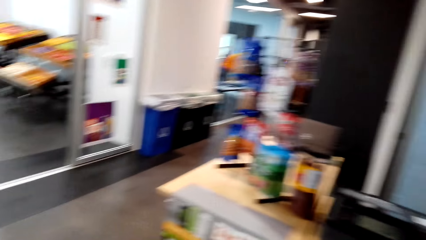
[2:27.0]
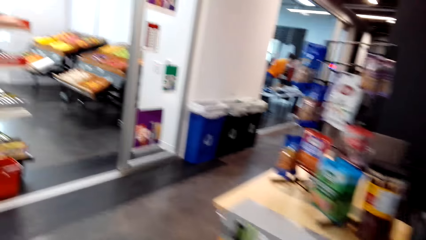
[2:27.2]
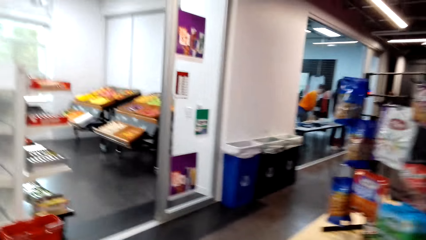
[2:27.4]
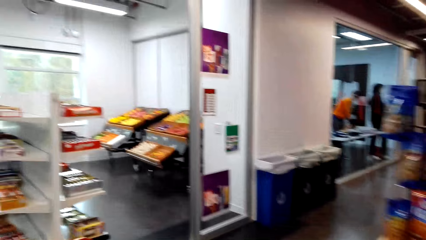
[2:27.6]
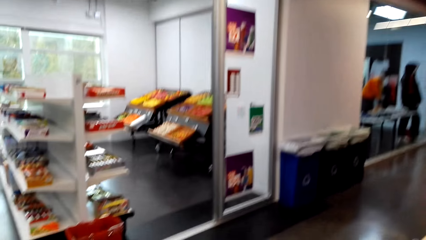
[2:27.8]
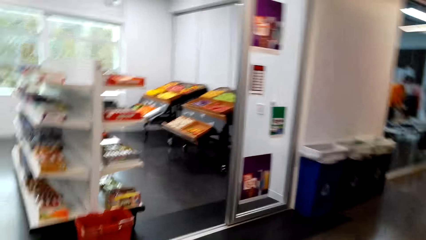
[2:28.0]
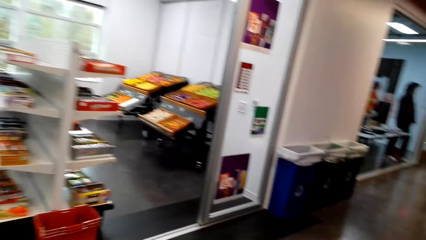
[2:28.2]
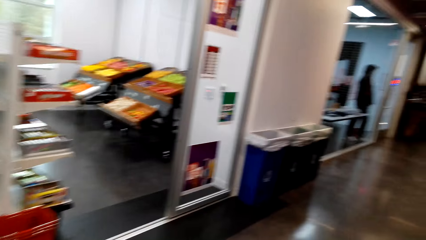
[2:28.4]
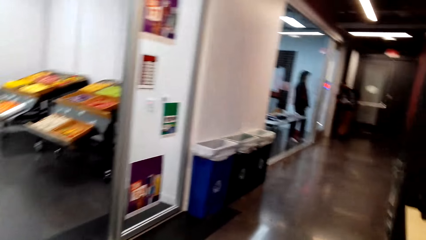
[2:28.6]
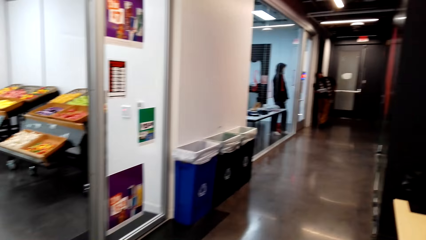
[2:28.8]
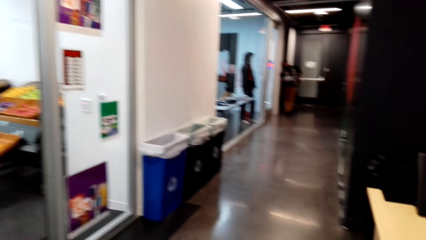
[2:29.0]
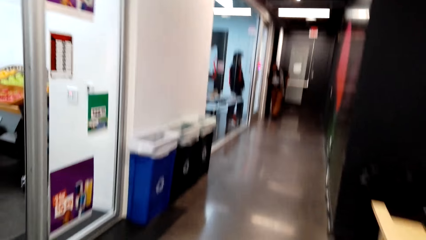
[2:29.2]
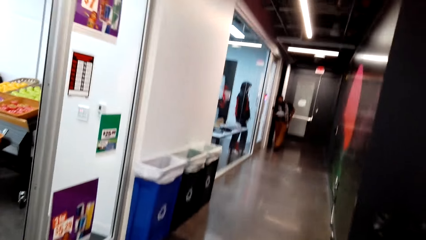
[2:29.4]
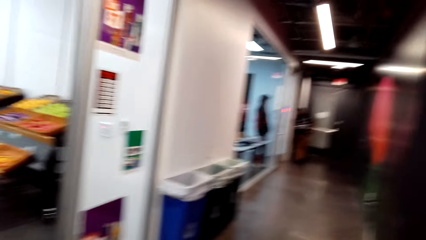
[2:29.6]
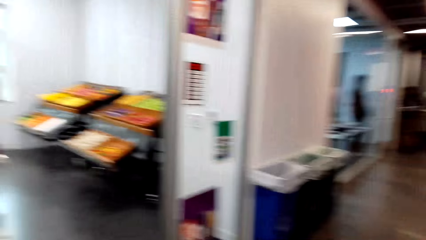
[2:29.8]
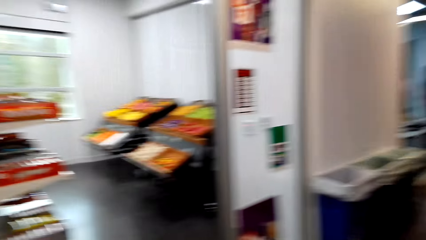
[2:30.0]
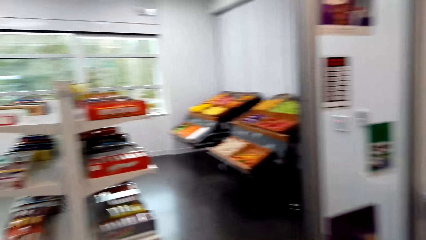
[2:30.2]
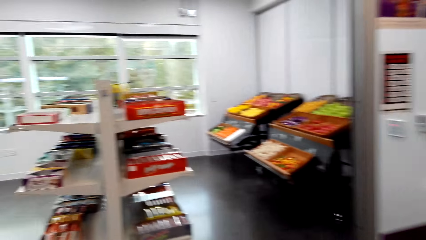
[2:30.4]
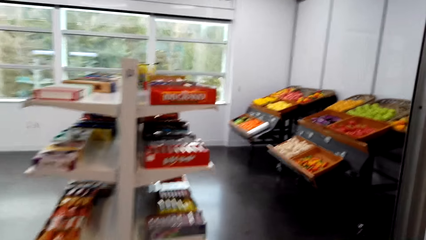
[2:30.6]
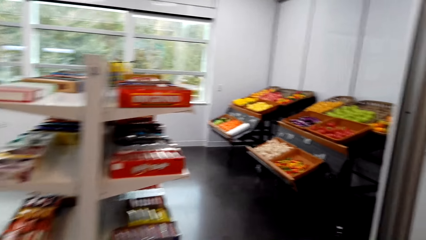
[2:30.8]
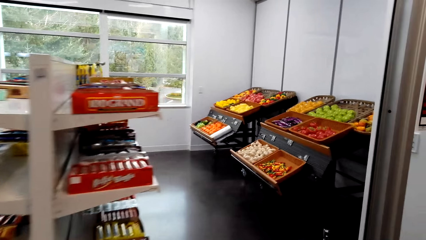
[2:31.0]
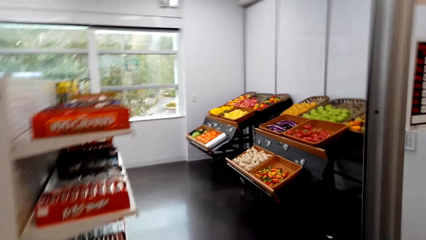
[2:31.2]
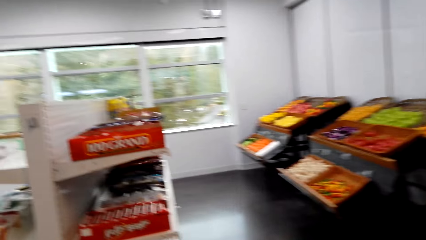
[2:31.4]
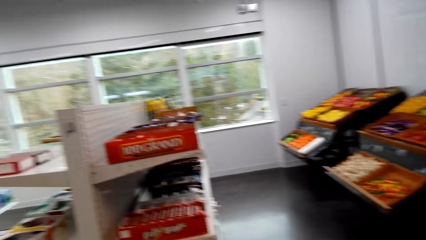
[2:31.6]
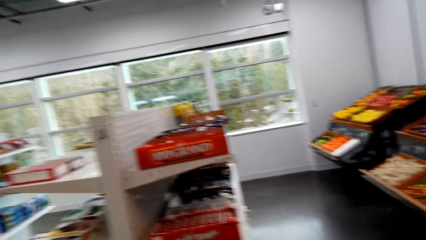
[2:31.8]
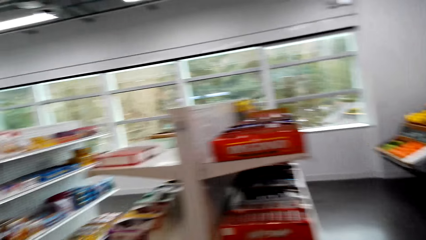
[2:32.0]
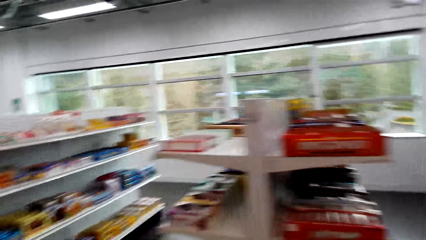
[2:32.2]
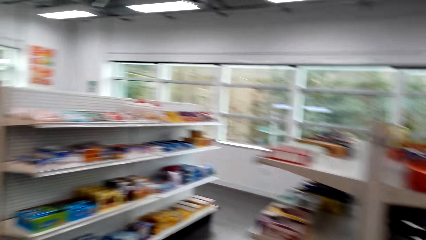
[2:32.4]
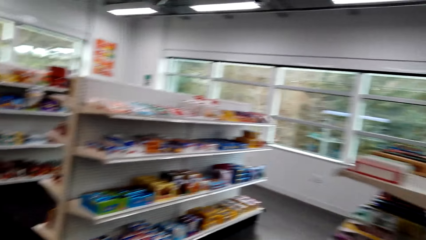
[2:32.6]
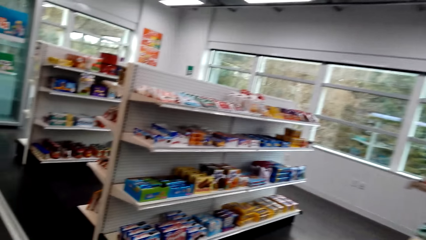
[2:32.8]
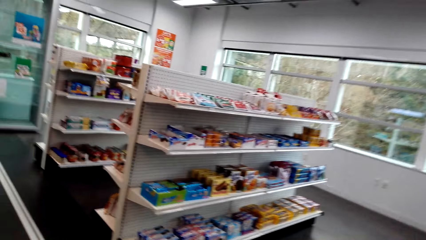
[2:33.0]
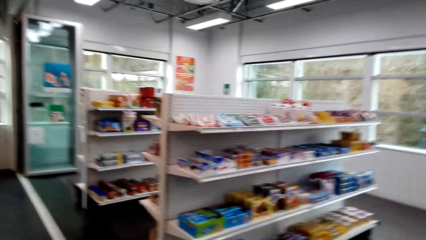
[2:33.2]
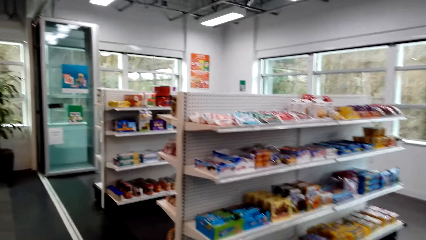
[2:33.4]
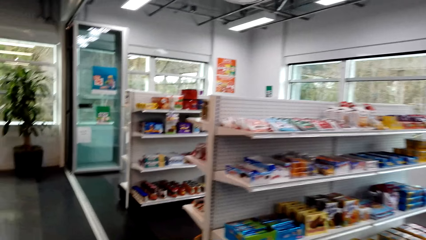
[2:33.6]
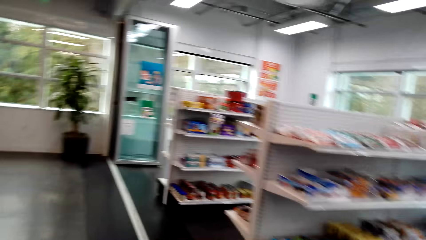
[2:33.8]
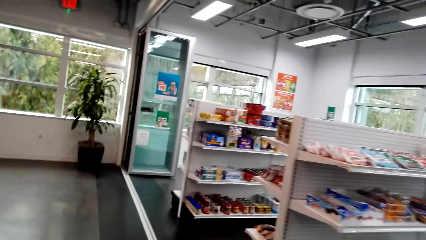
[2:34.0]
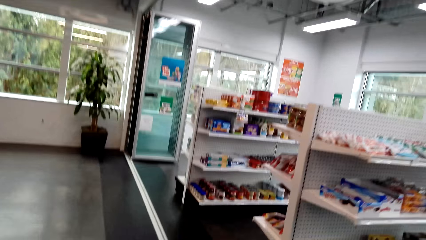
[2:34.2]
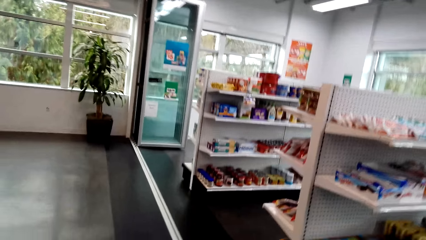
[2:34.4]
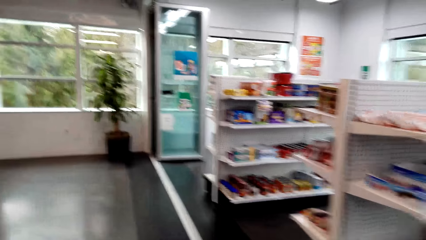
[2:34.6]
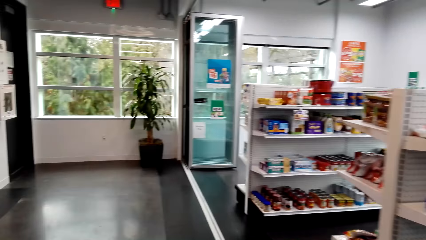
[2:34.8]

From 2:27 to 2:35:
The camera wearer walks towards the supermarket shelves.

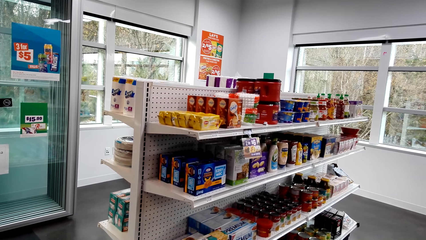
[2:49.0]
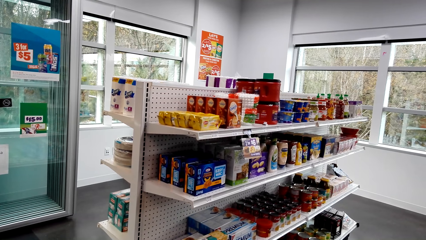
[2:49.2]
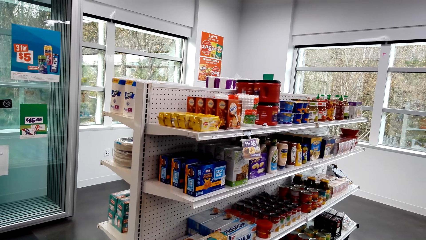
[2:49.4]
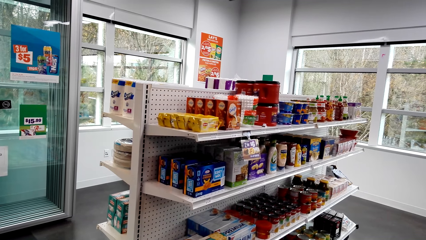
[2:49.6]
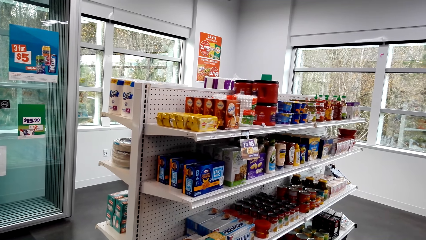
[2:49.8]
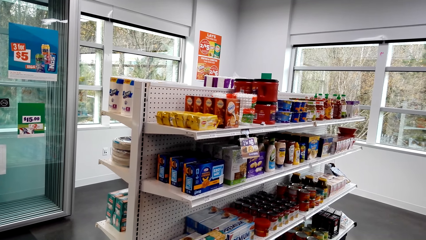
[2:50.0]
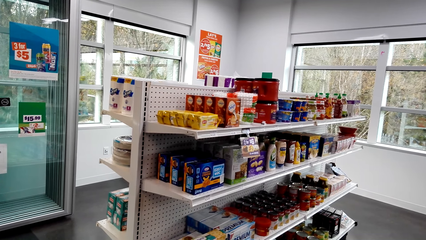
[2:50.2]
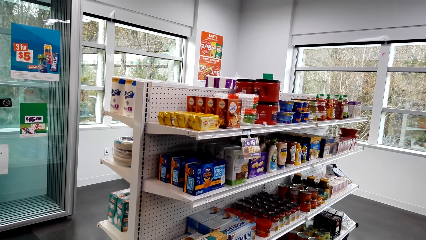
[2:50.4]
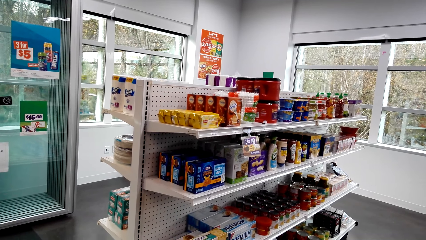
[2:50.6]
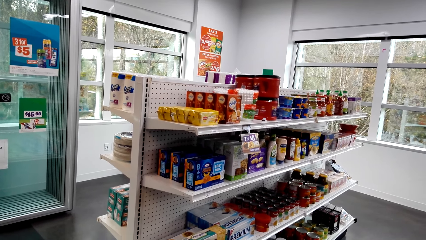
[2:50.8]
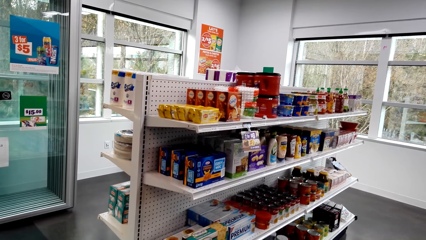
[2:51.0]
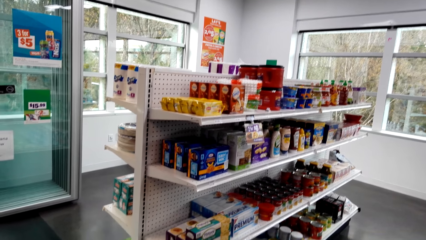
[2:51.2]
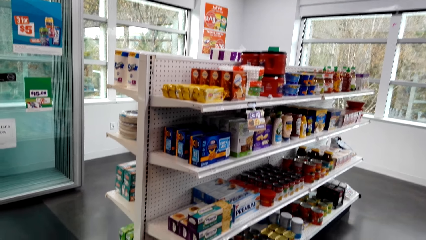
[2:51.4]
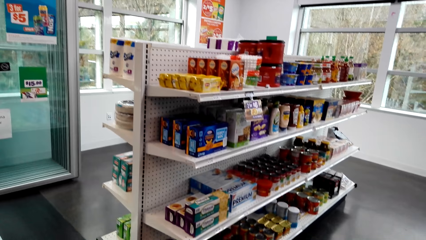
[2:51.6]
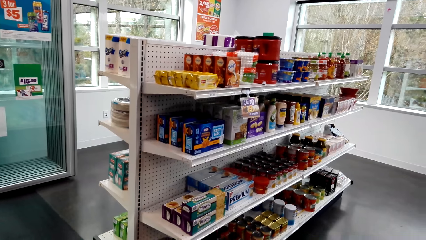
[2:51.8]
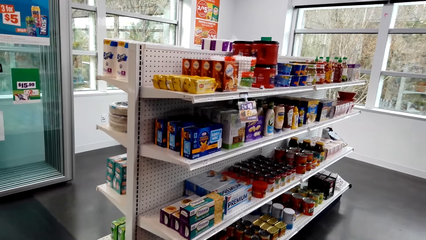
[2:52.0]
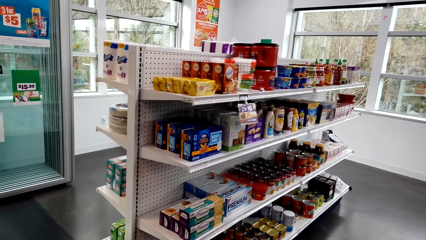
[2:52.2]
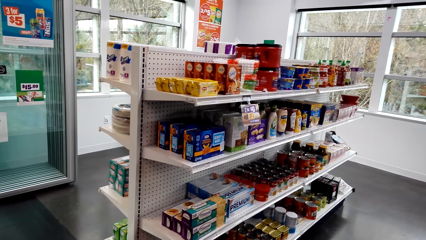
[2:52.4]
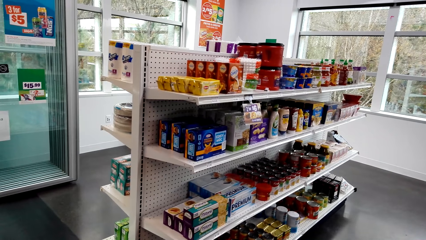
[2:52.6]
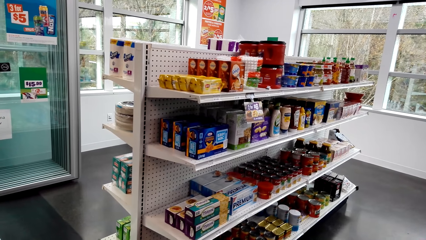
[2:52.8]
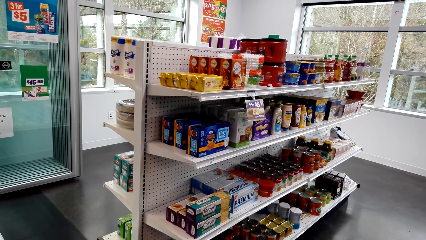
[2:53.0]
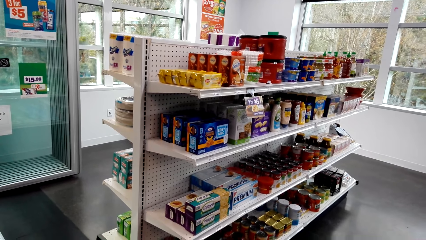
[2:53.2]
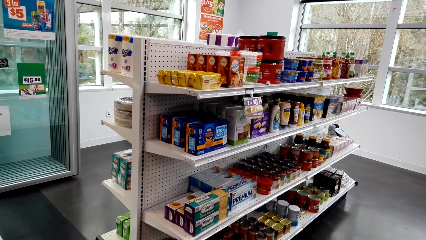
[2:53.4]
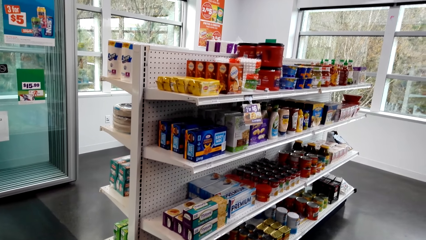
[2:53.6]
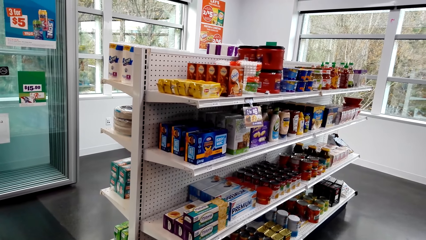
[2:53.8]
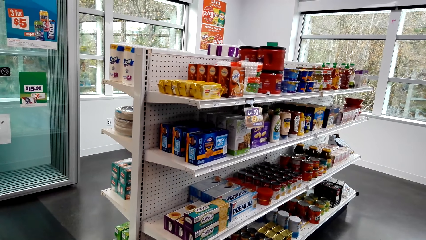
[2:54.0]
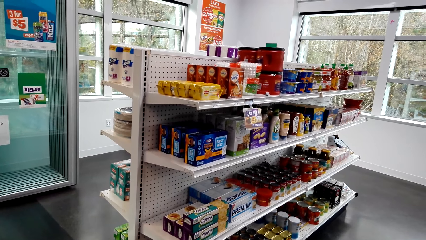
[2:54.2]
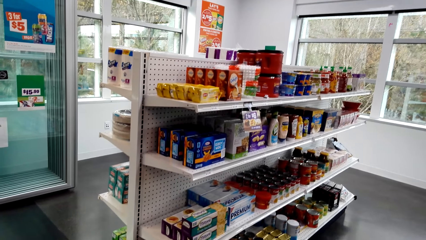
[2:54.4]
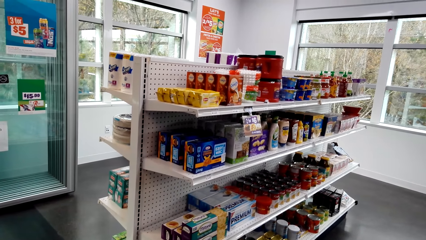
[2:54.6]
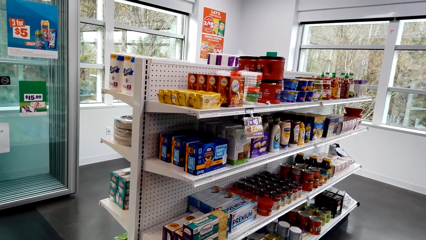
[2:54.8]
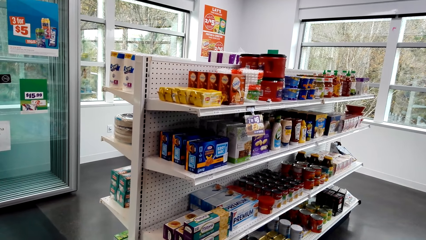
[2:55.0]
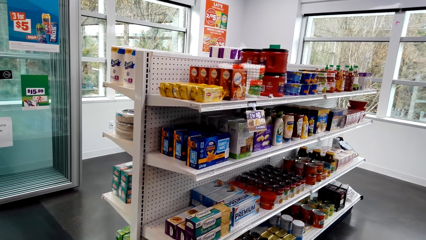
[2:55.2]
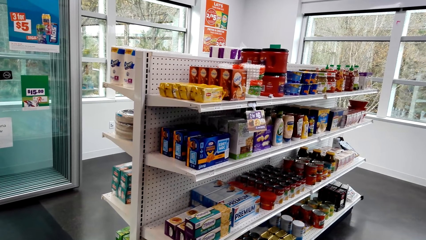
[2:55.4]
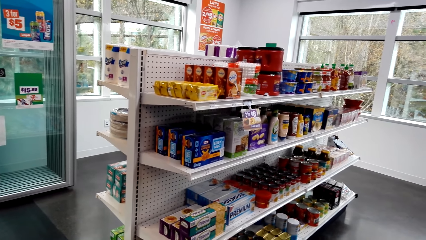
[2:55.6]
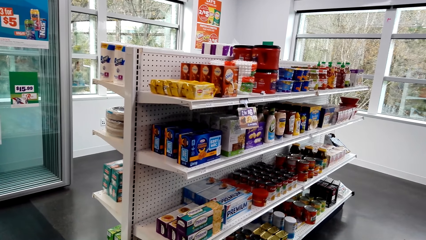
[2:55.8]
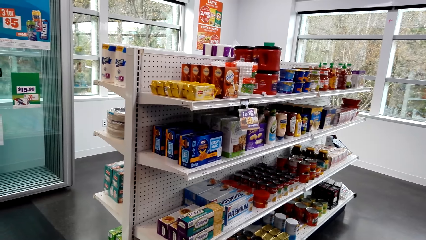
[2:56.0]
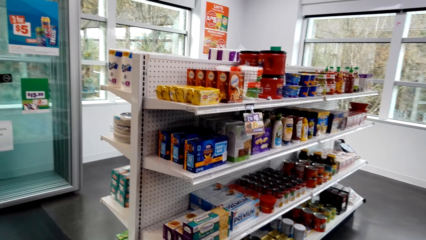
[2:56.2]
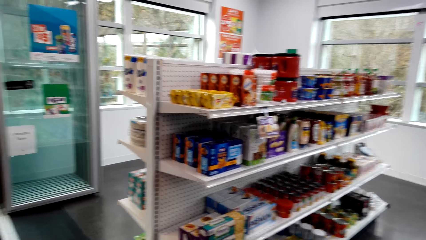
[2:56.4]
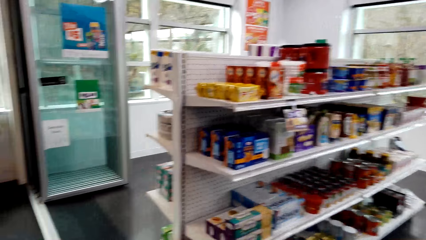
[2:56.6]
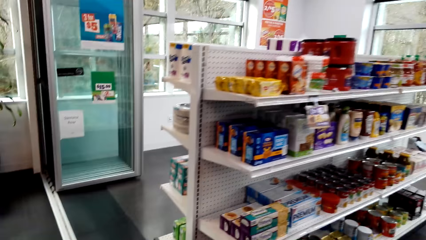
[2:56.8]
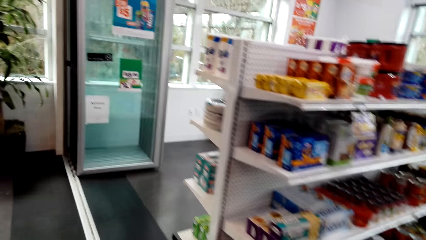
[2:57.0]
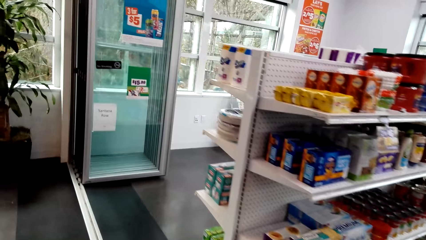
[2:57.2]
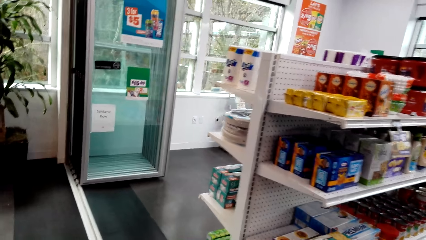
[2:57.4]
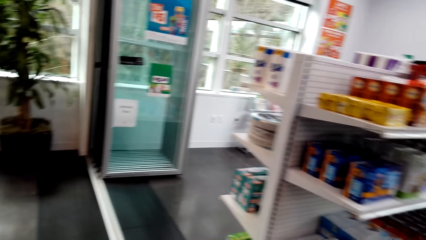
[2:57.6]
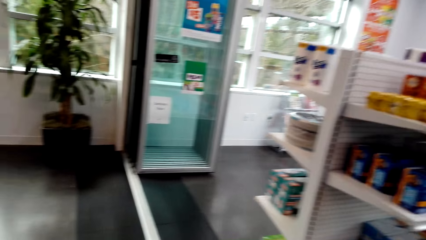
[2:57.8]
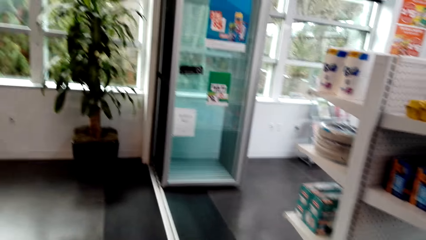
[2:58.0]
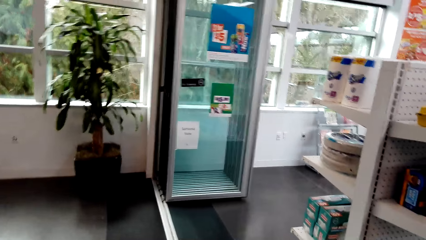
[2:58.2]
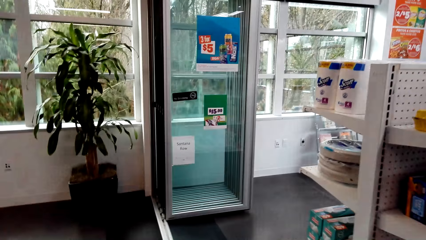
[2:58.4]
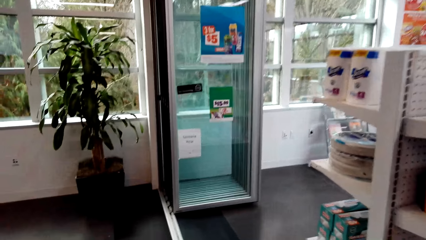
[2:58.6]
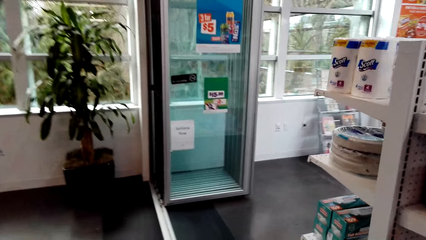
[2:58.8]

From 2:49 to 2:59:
The camera wearer stares at the shelf.
